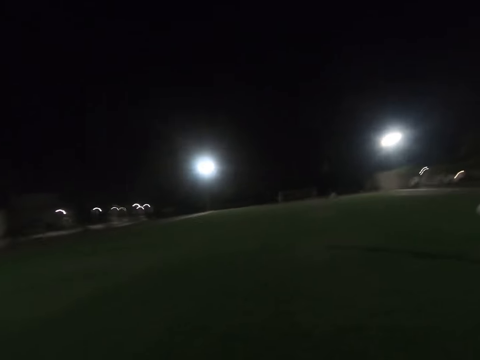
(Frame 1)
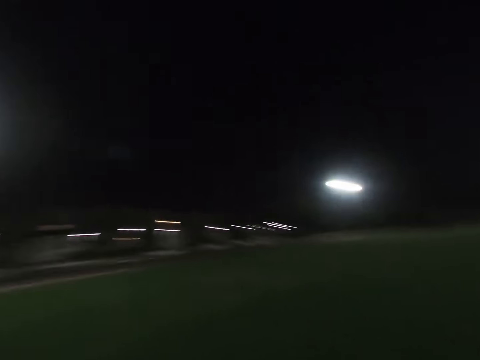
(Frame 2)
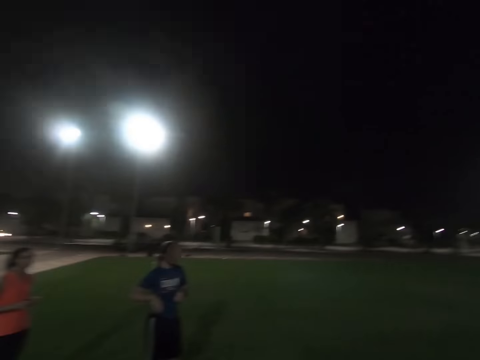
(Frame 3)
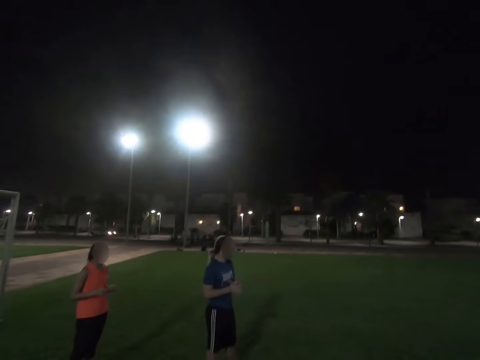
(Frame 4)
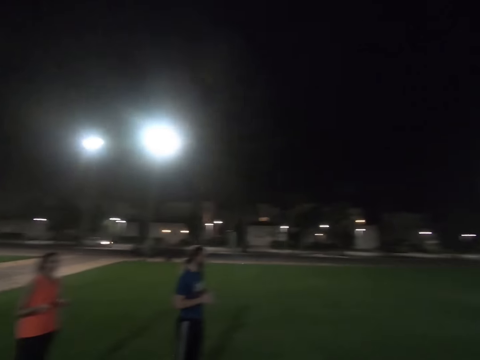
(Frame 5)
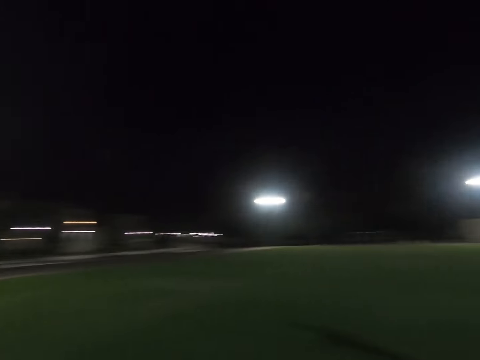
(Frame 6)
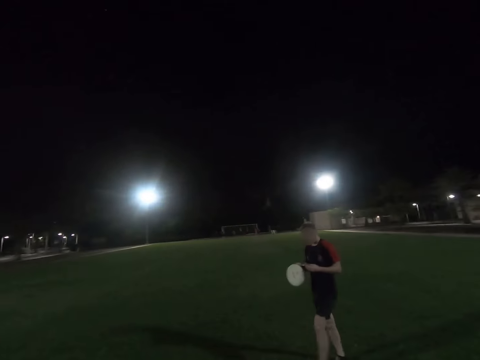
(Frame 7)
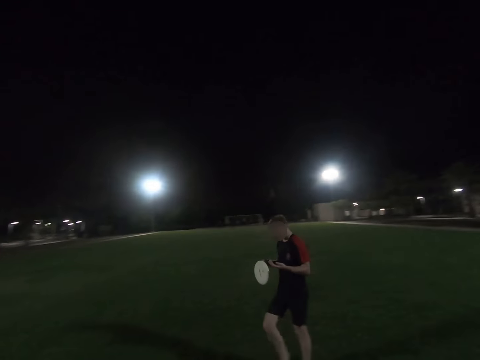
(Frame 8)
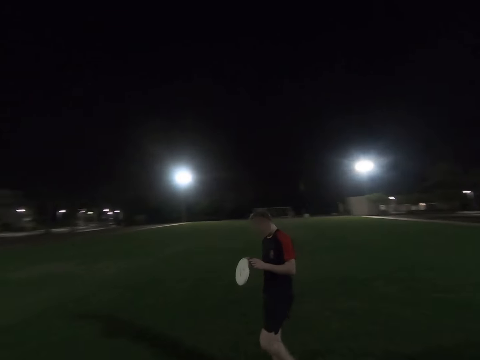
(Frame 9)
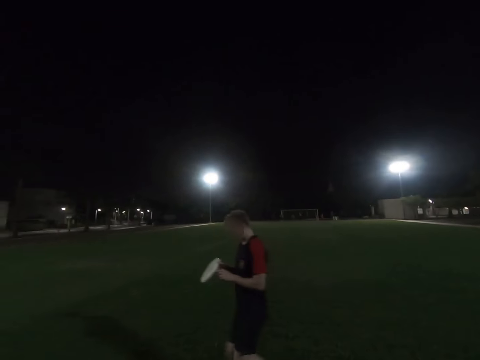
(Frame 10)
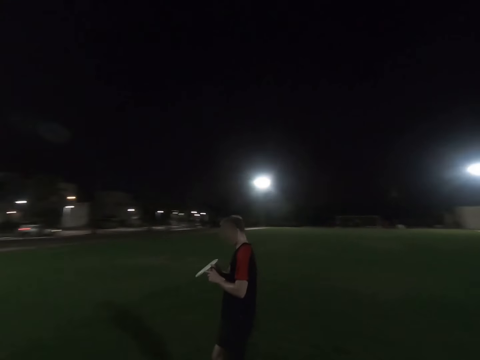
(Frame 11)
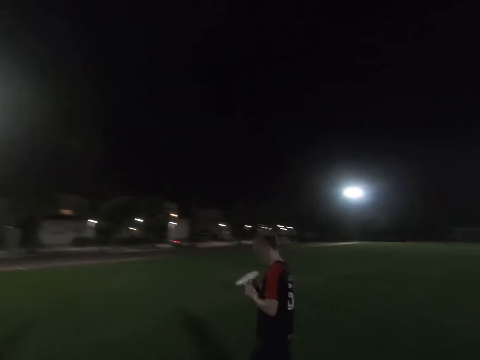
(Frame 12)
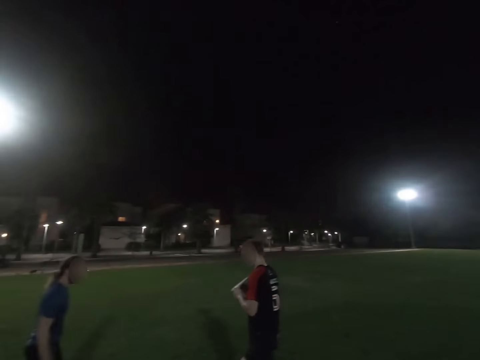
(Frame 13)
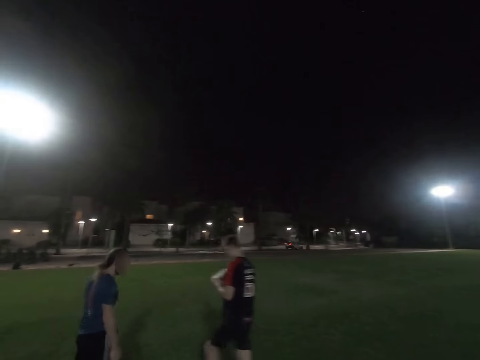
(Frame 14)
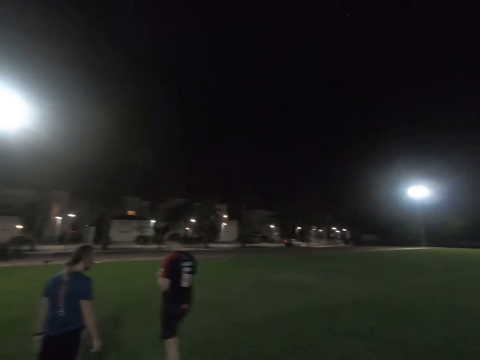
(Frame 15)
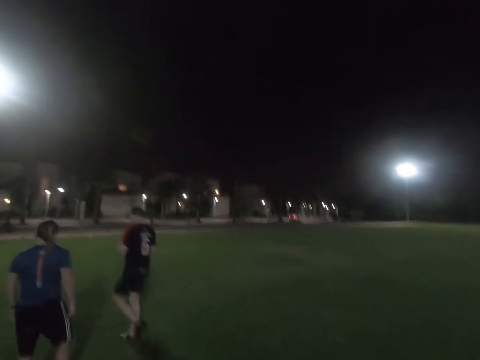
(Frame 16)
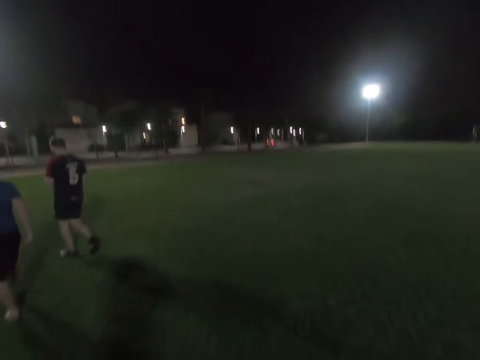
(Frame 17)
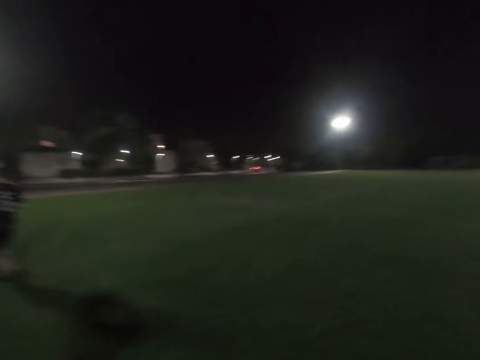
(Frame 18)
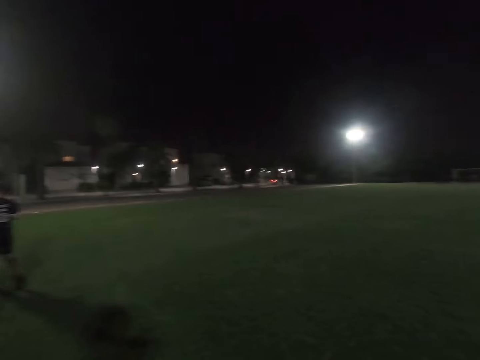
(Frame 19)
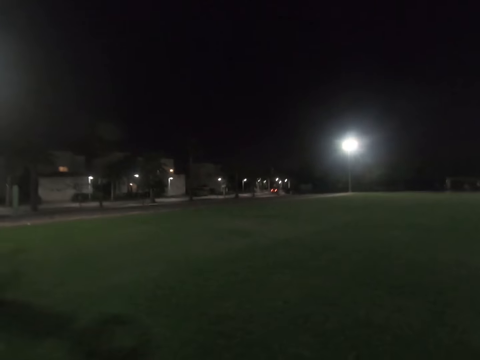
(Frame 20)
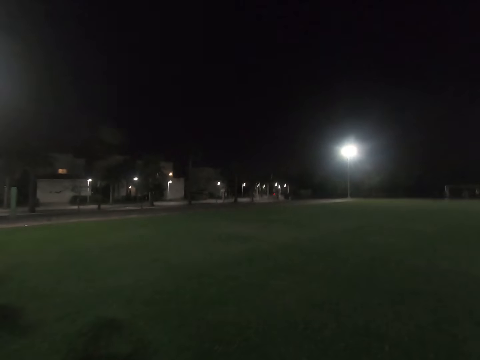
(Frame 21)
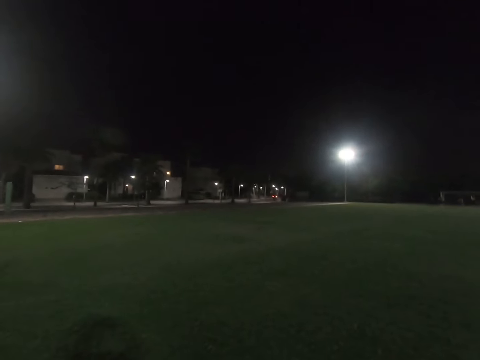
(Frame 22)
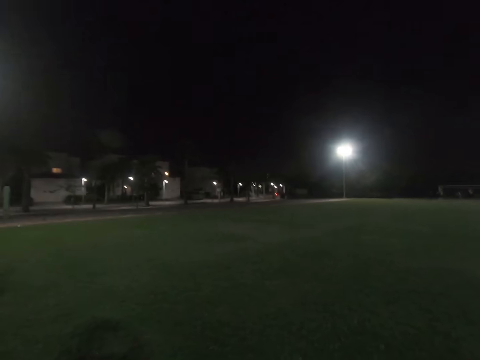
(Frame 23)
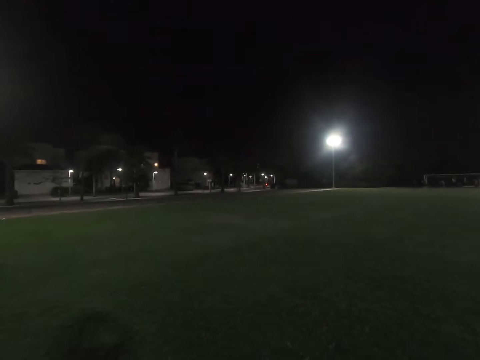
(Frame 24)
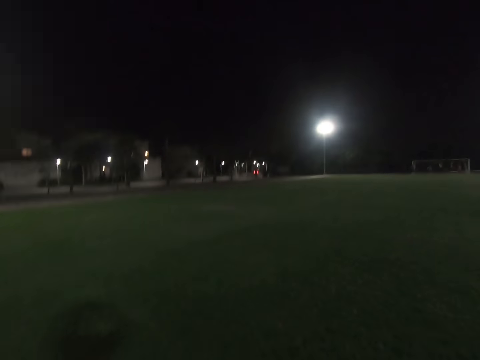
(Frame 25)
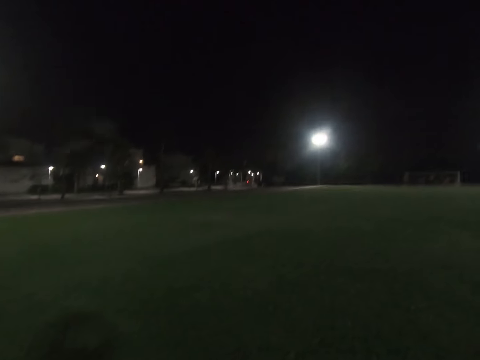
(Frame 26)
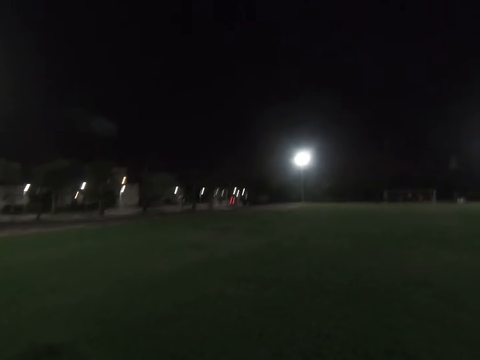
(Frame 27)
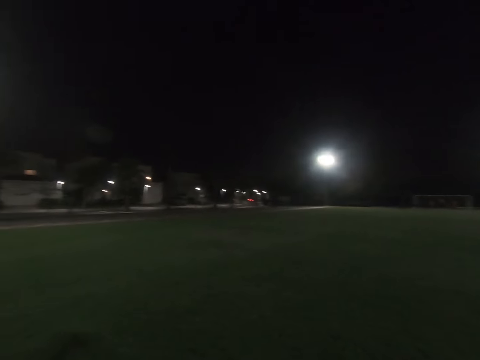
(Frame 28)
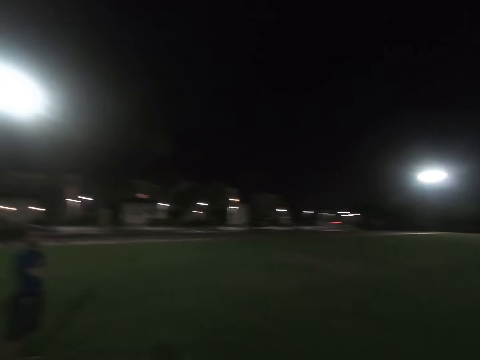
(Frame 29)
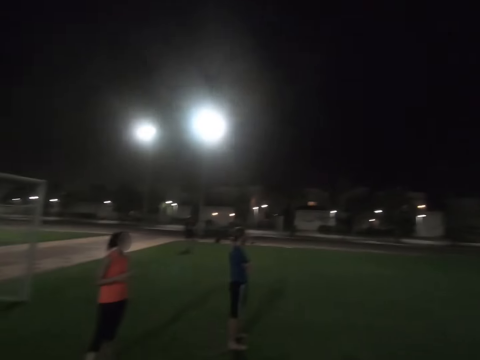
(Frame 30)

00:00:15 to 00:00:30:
A man holds hands. Another man walks in the field. The first man walks to the other man in the field. The camera wearer looks around the field.

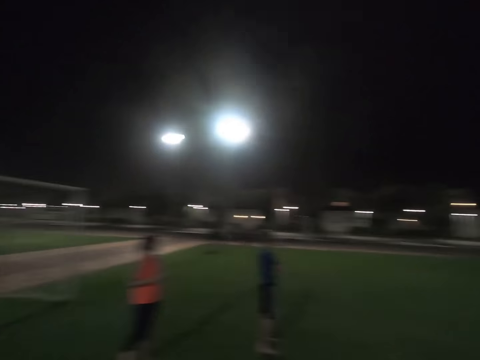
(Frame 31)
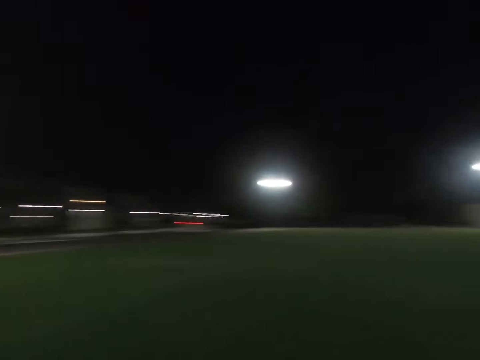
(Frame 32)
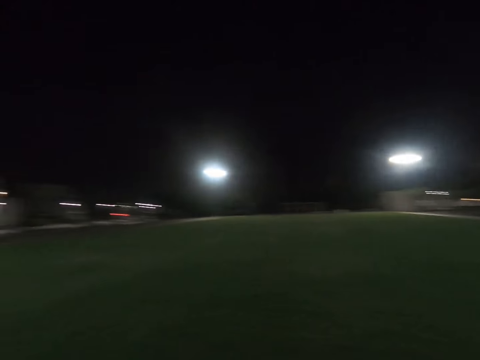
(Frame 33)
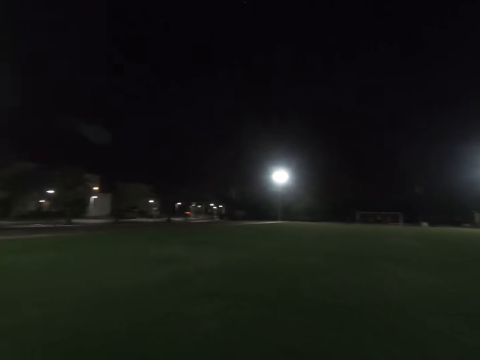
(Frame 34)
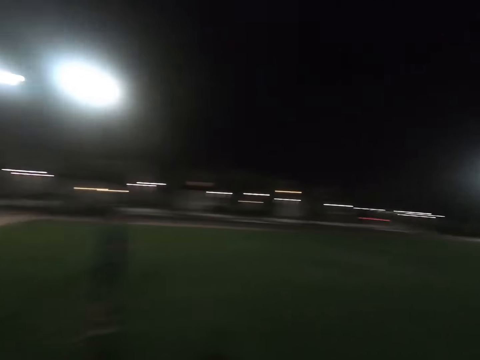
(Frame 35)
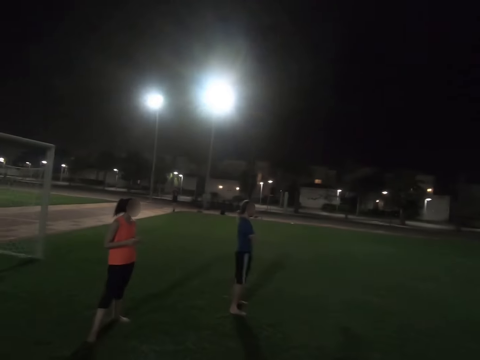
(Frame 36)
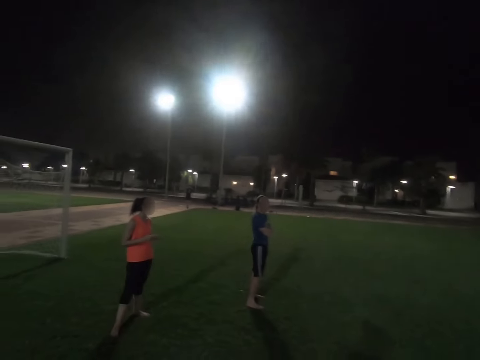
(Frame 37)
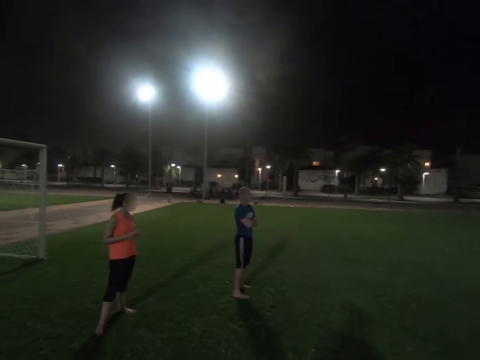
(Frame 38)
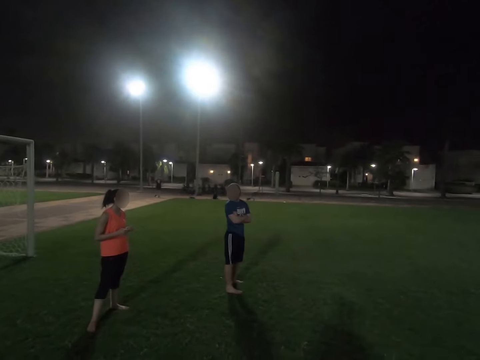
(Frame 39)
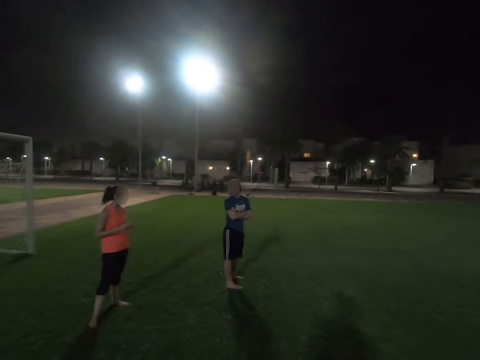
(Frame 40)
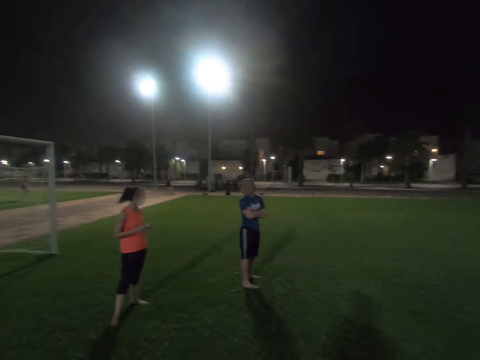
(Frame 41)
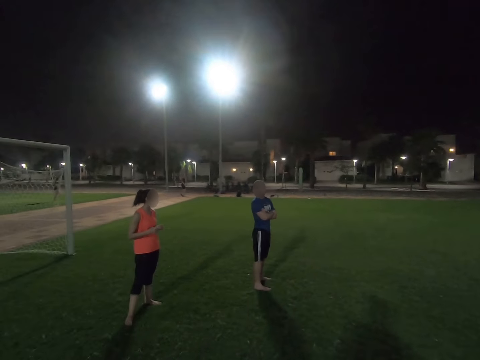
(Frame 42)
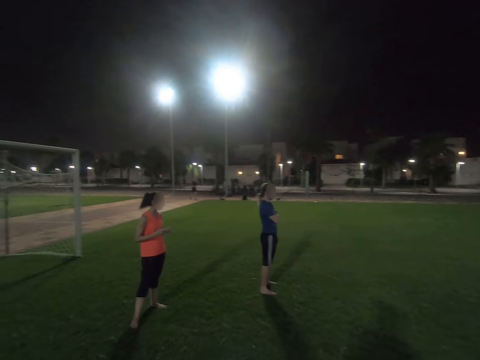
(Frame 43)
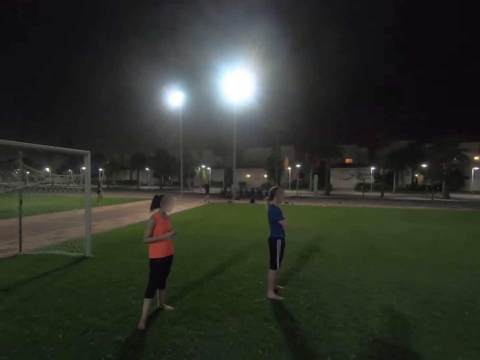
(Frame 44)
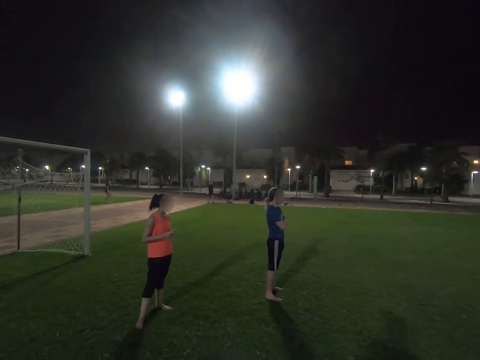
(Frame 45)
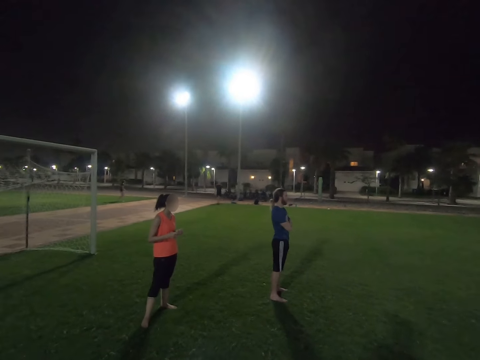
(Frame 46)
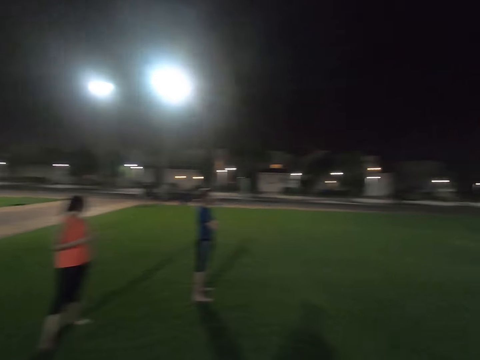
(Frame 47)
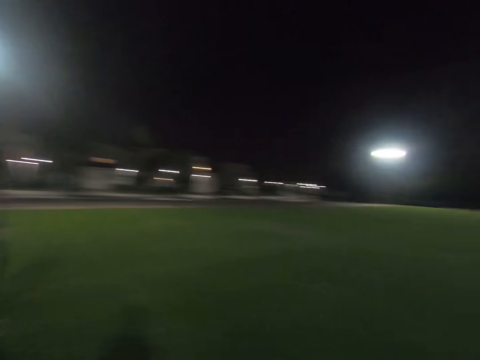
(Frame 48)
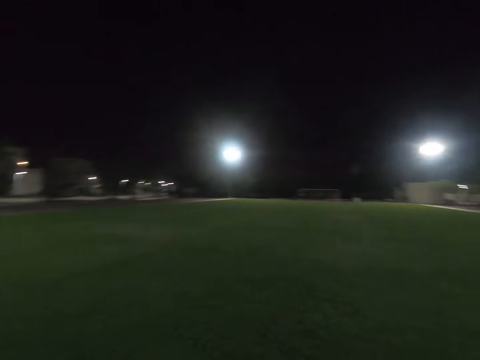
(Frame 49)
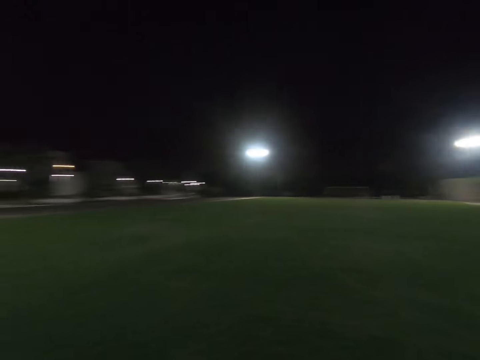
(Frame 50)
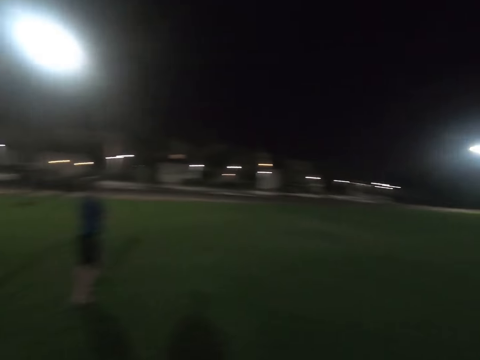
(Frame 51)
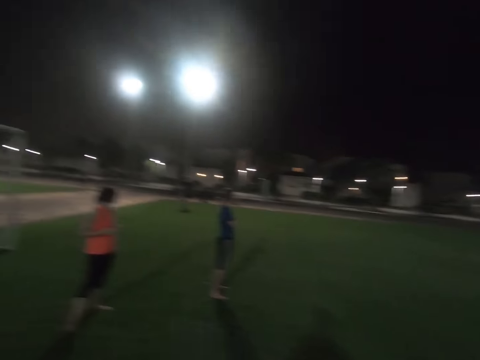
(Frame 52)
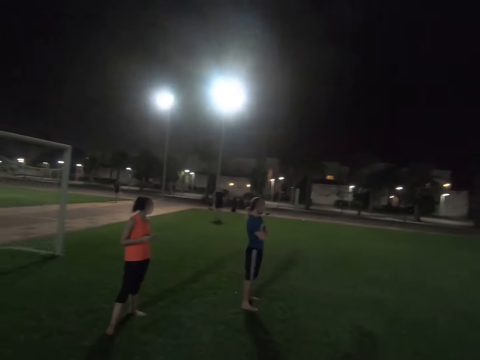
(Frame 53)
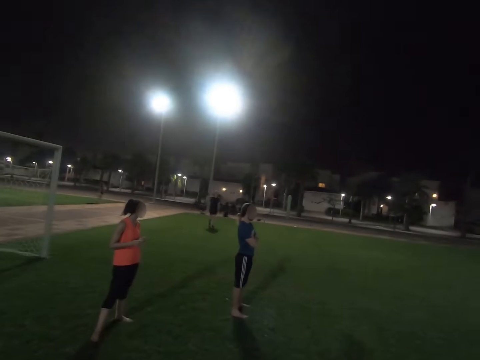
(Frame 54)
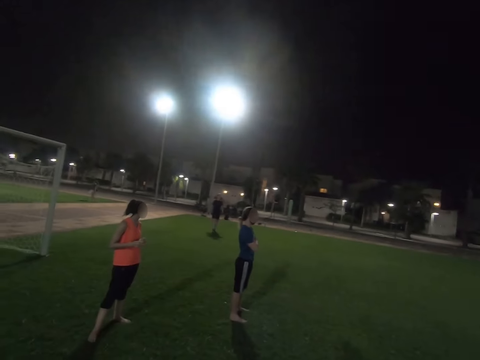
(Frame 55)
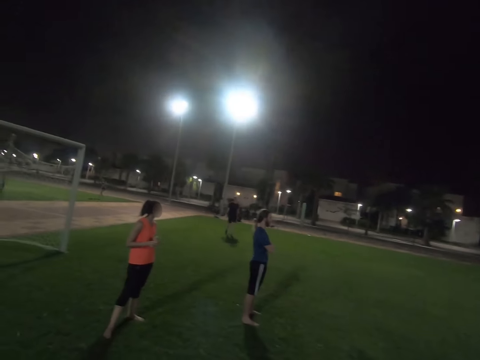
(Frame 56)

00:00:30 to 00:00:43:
A woman stands at the field. A man looks at the woman. The camera wearer looks around the field.
